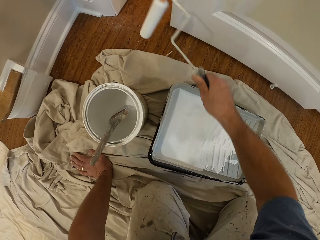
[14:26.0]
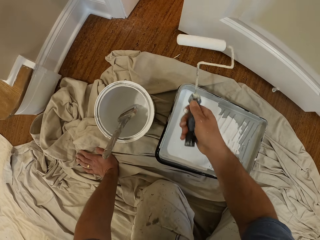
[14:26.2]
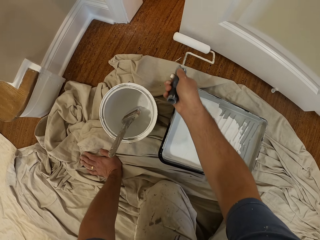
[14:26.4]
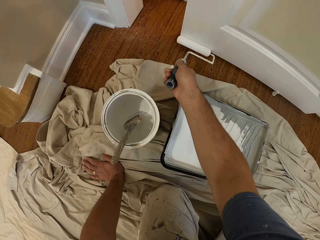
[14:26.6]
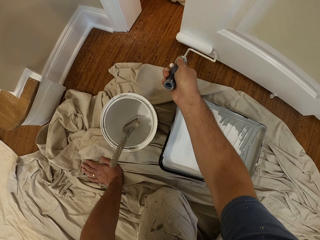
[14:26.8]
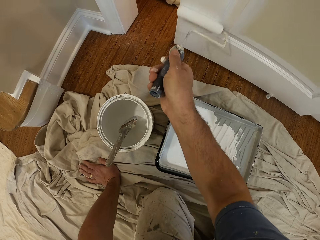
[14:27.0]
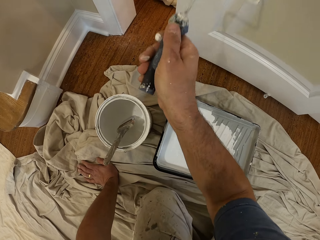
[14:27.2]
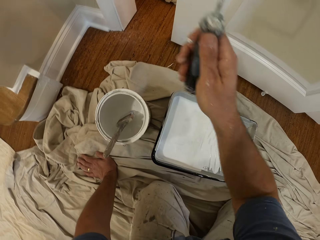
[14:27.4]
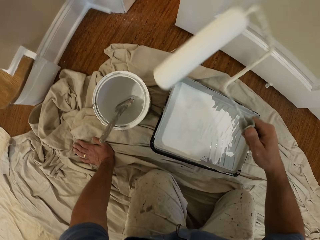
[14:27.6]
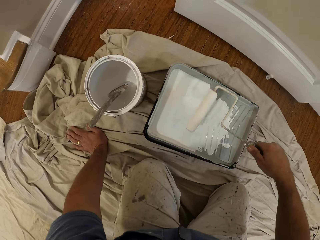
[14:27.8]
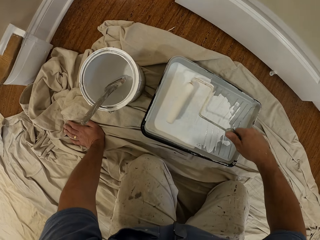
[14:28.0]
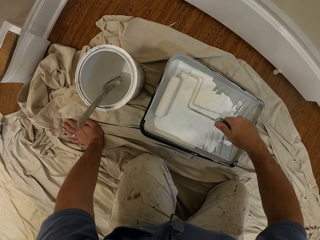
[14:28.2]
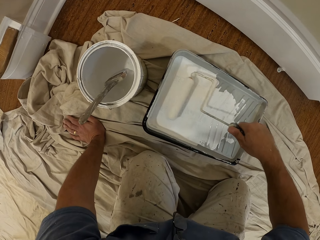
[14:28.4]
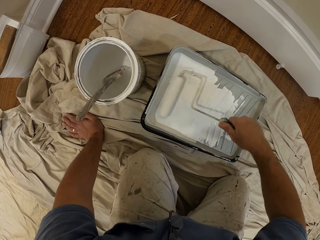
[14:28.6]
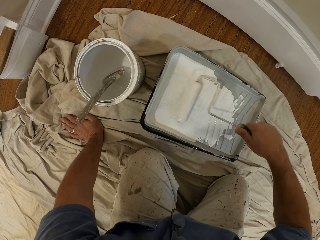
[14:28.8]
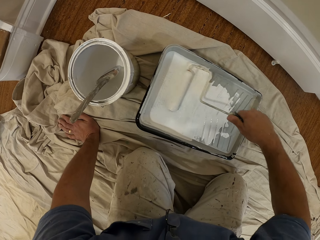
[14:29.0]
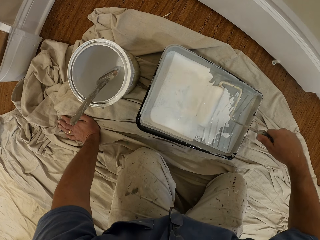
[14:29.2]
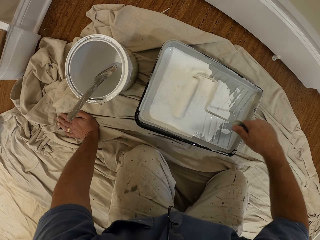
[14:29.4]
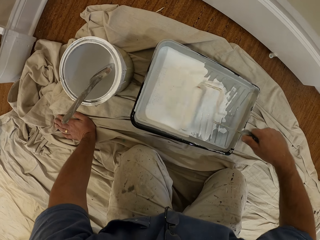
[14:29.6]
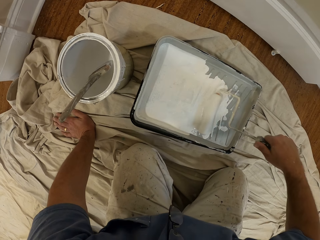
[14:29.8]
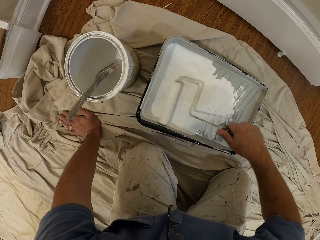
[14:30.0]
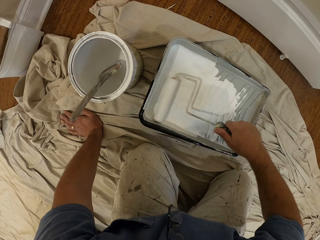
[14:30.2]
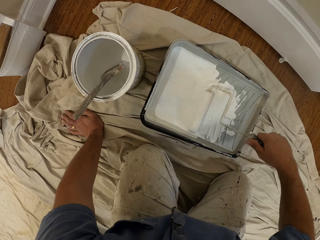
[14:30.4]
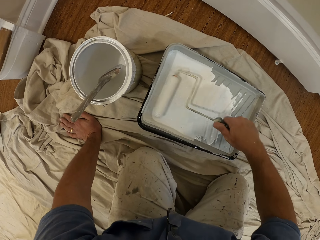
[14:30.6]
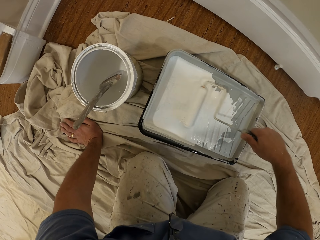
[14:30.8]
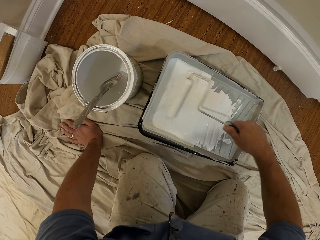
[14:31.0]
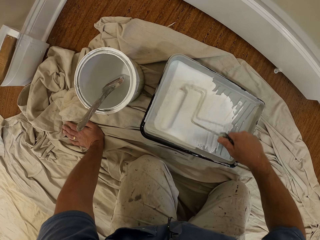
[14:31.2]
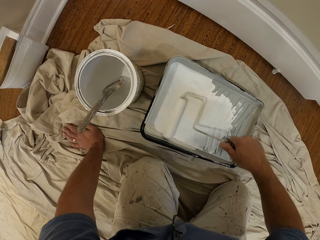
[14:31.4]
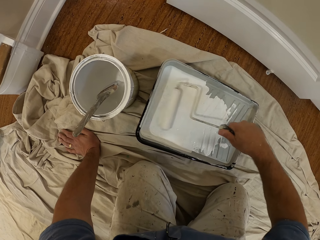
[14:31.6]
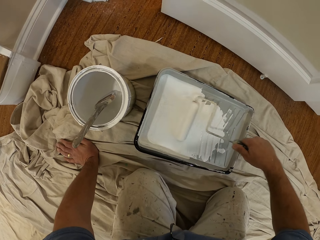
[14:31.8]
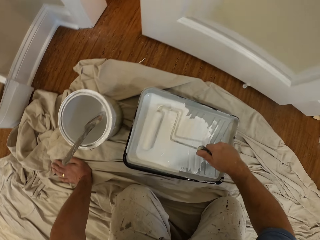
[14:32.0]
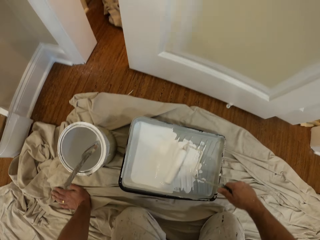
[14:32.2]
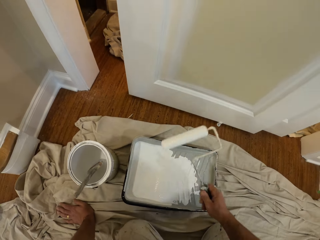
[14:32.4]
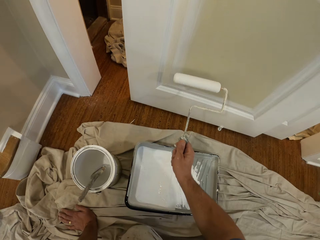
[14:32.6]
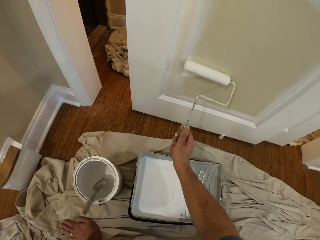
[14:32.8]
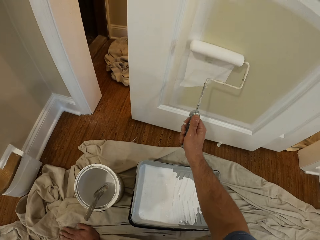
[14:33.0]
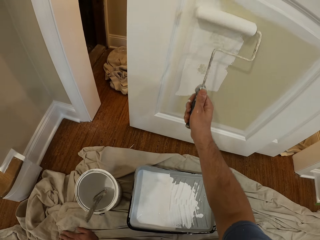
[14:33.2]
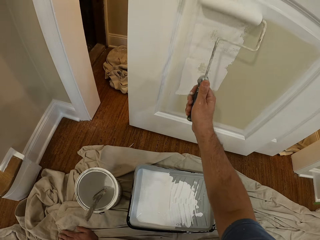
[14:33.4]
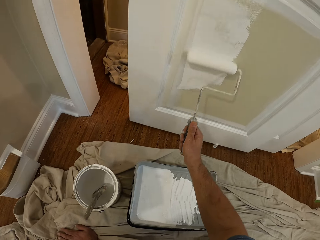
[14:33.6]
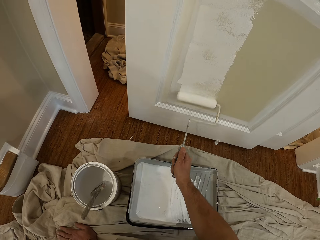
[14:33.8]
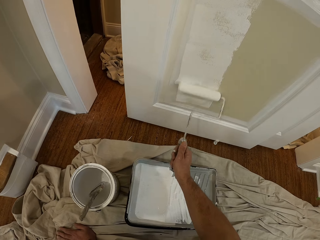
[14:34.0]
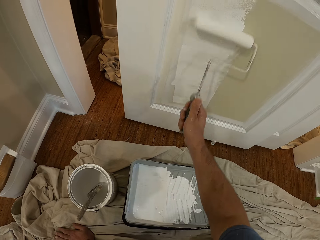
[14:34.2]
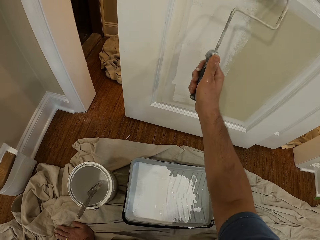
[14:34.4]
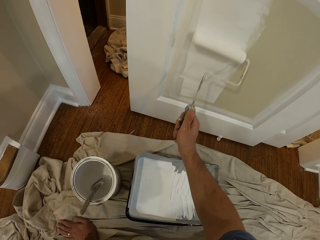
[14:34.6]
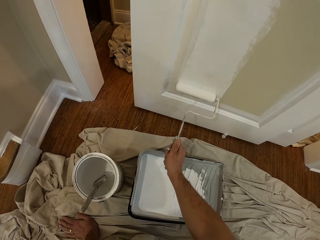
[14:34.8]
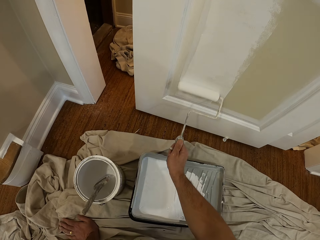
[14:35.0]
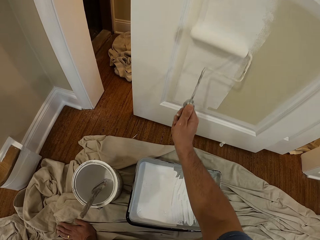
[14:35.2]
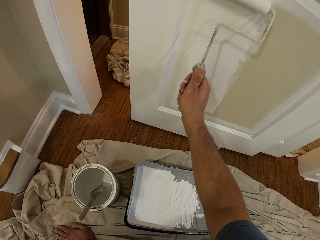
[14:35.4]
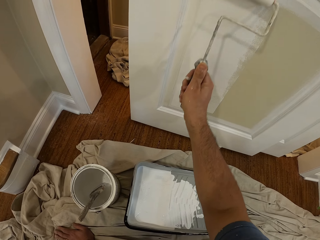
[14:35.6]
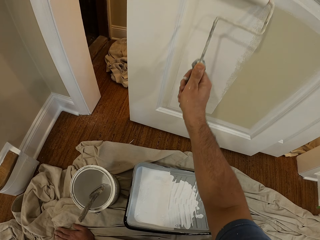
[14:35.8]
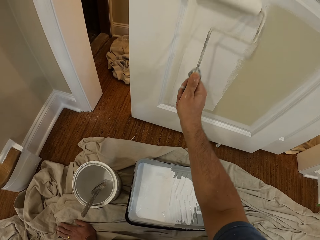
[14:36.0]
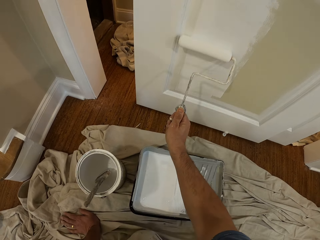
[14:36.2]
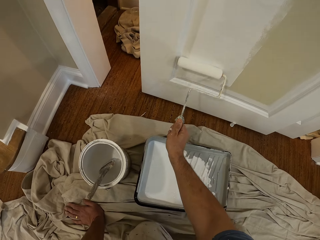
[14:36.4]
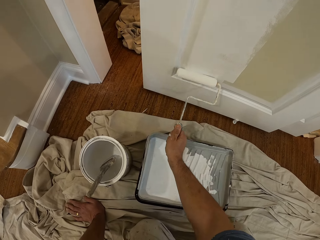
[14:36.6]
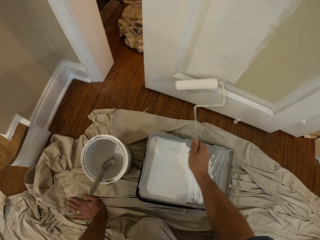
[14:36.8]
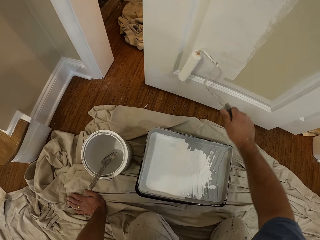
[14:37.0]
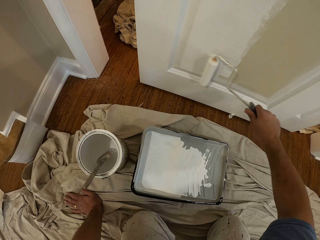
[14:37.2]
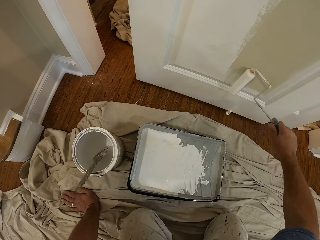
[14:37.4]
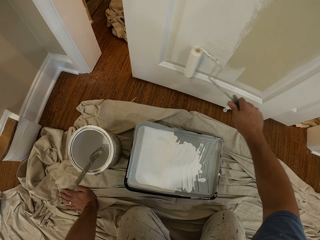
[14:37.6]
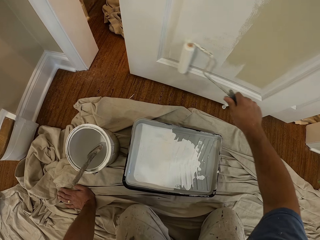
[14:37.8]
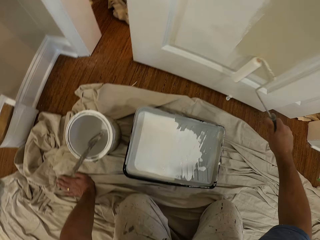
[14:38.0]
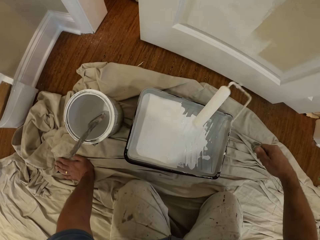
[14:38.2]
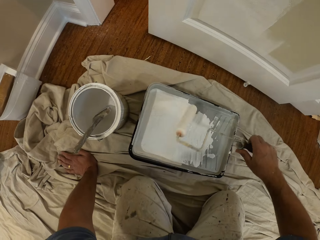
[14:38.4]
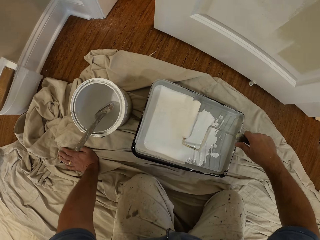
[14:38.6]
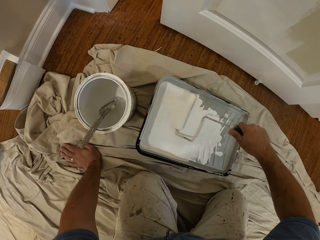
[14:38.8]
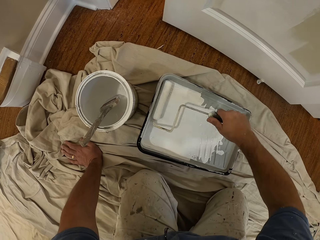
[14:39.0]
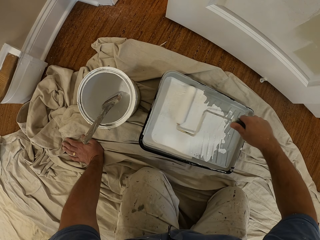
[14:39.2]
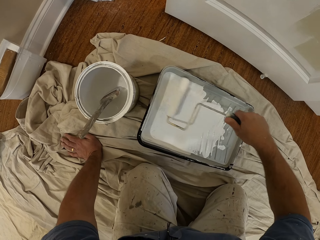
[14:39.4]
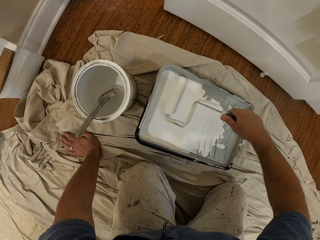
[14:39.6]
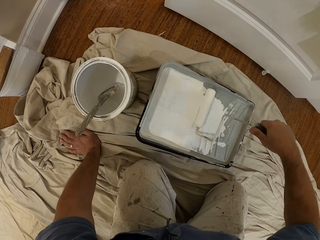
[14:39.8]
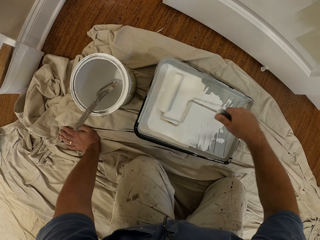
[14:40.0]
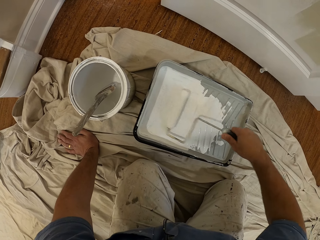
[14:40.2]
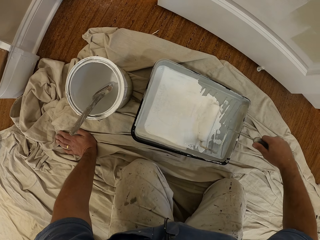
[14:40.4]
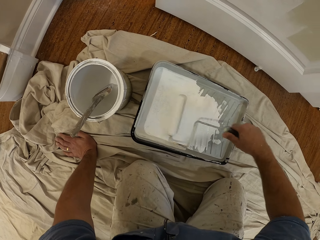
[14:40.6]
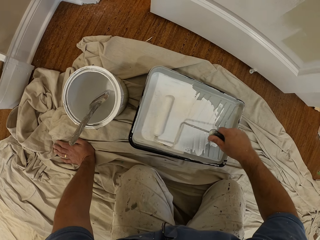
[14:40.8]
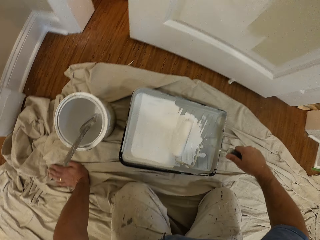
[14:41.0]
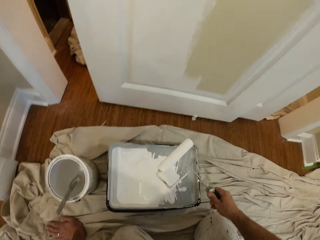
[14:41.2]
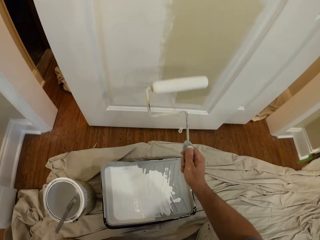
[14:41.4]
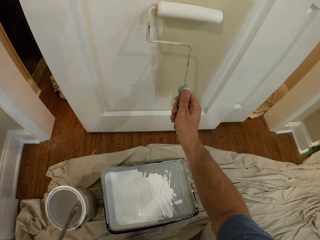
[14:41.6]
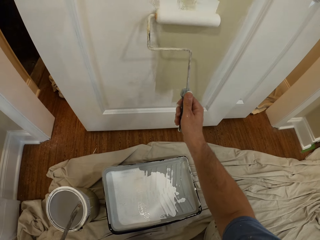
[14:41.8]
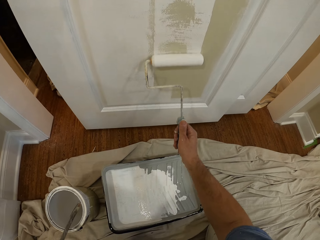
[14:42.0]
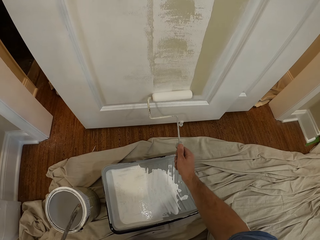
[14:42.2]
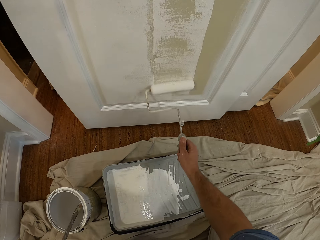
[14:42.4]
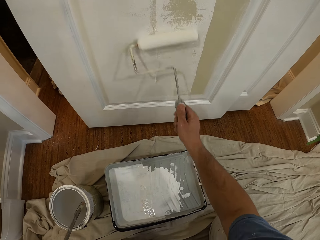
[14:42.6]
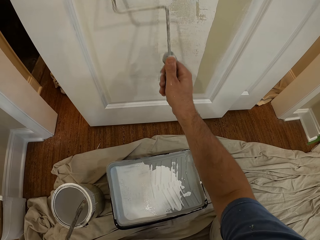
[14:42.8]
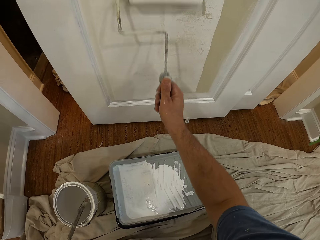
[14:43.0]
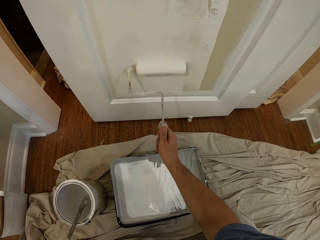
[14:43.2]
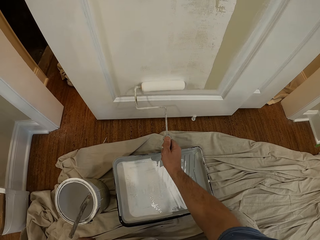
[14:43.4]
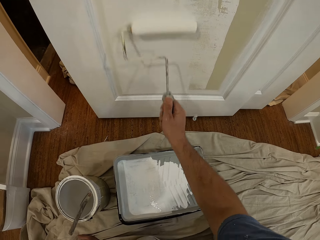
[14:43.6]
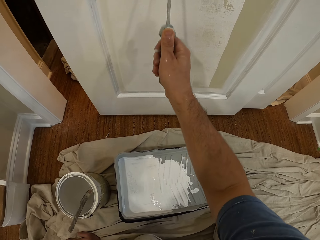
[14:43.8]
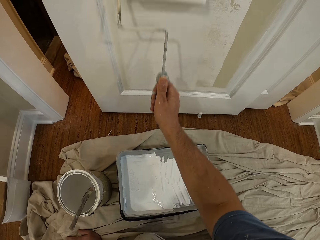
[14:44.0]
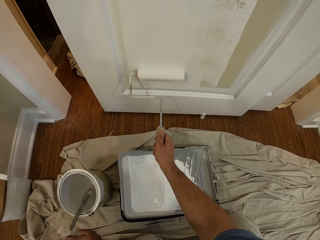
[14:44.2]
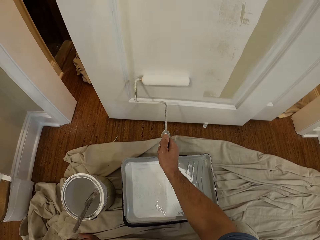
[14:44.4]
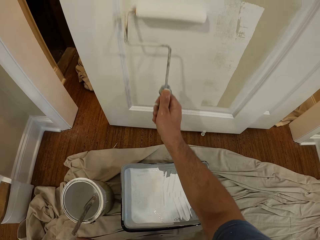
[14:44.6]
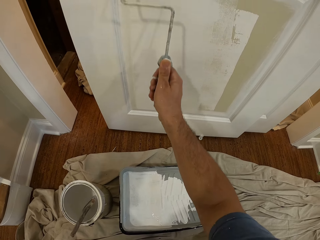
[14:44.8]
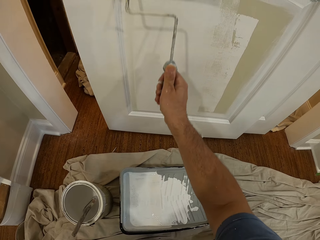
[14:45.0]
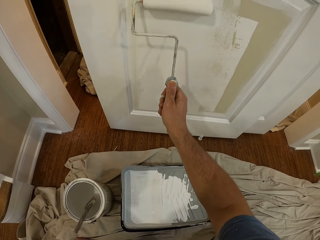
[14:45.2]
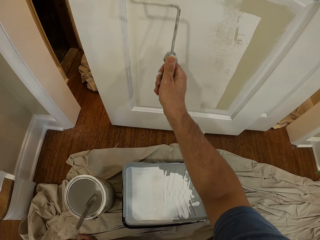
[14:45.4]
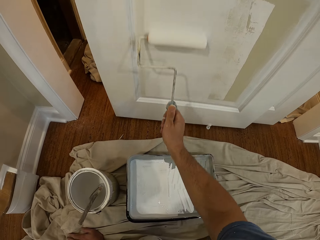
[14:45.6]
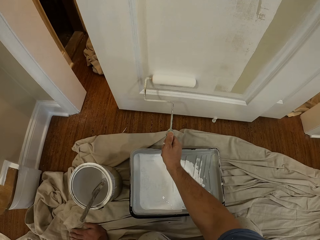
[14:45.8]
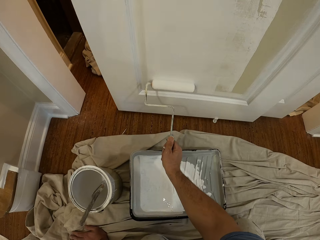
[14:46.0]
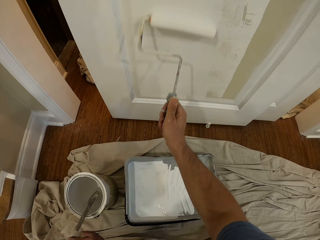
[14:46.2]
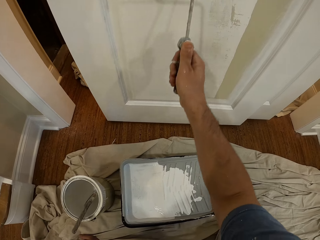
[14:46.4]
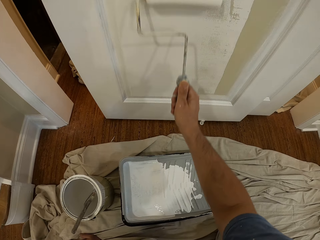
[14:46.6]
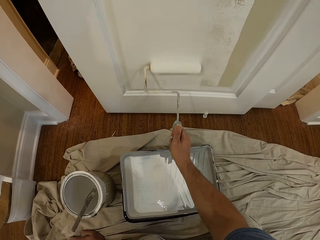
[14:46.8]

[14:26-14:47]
The camera wearer removes the paint roller from the door. He inserts the paint roller into the paint container. He rolls the roller on the paint. He removes the paint roller from the paint container. He paints the door with the paint roller in his right hand. He removes the paint roller from the door. He inserts the paint roller into the paint container. He rolls the roller on the paint. He removes the paint roller from the paint container. He paints the door with the paint roller in his right hand.
